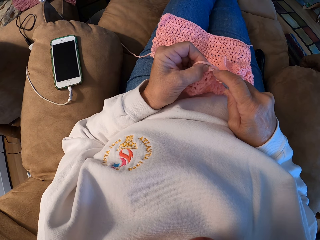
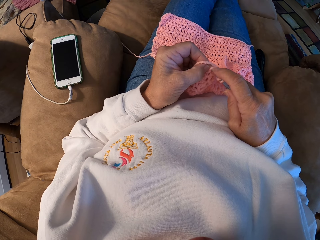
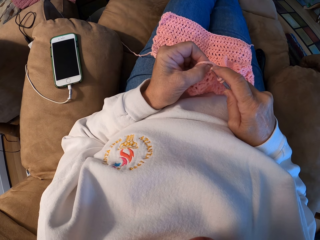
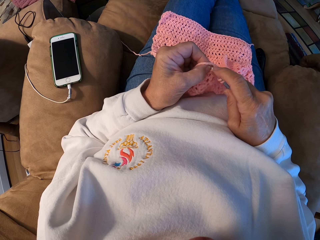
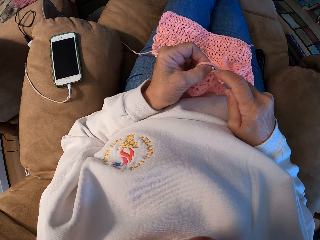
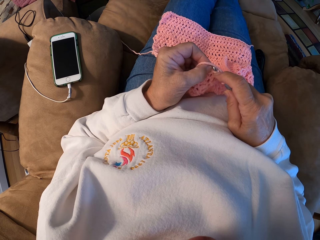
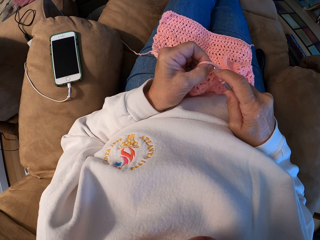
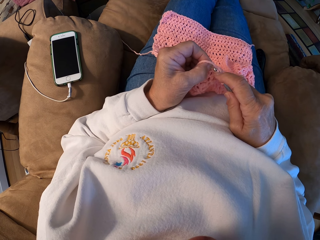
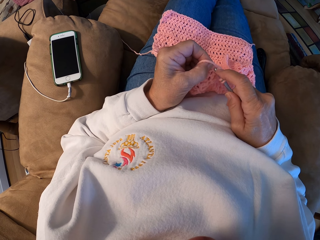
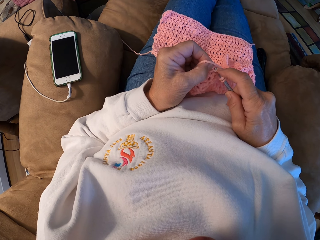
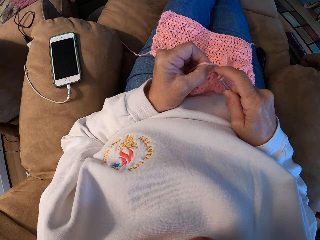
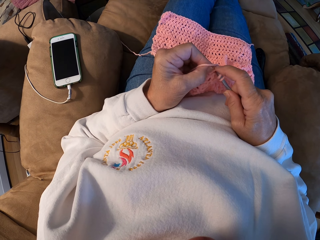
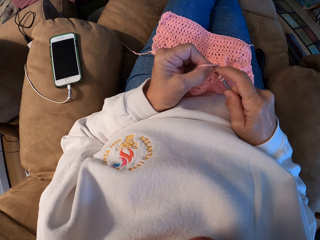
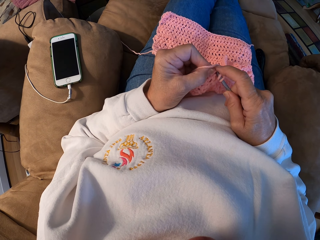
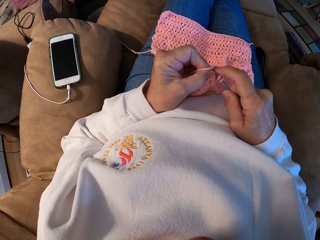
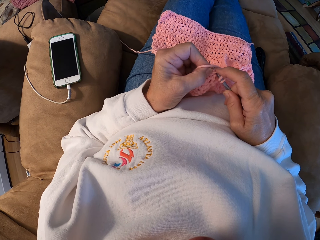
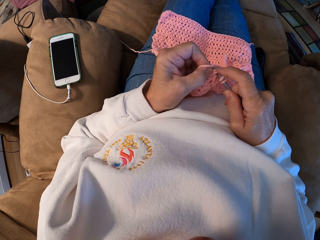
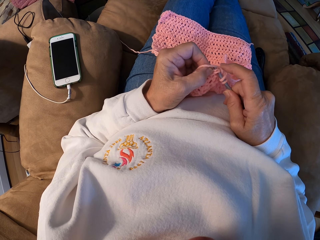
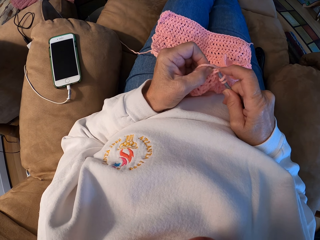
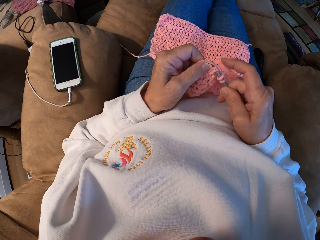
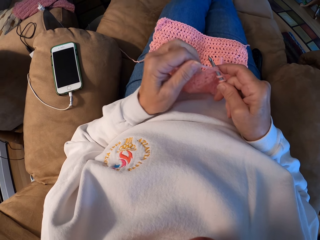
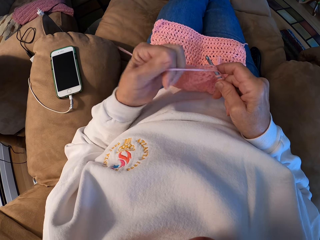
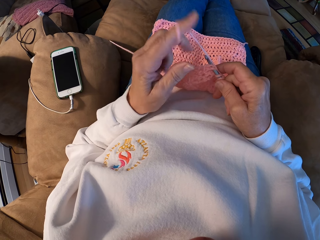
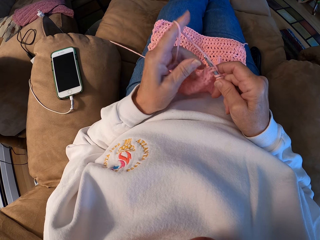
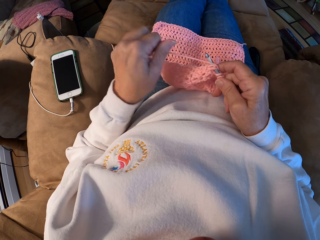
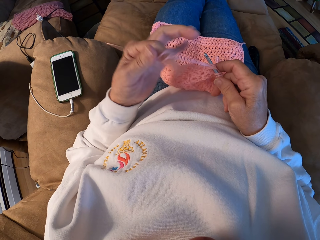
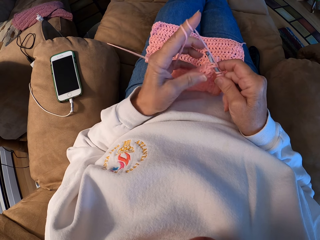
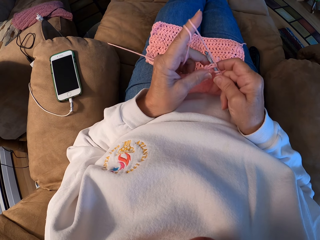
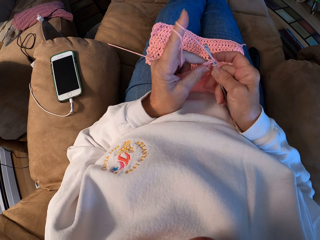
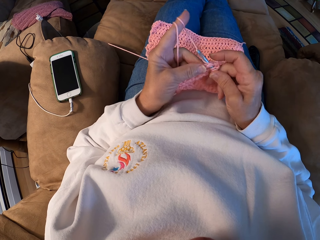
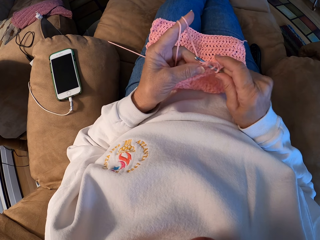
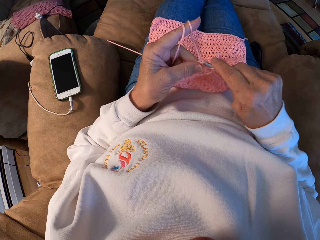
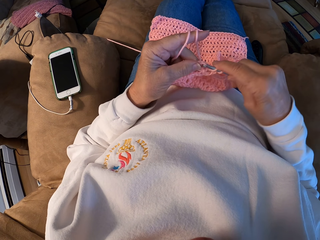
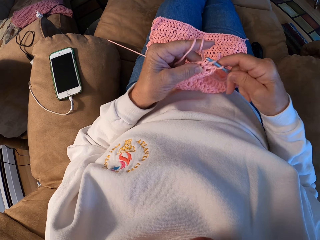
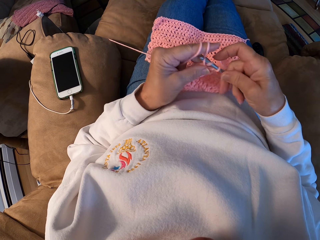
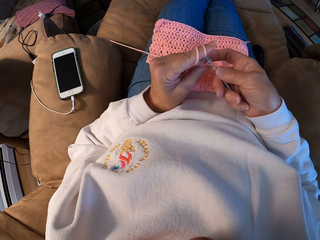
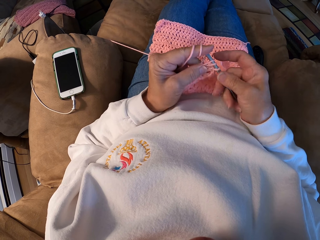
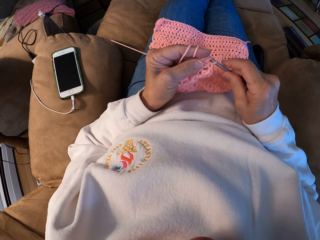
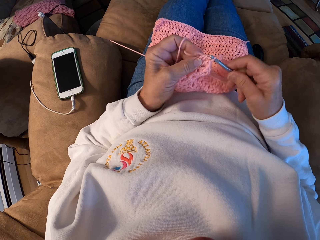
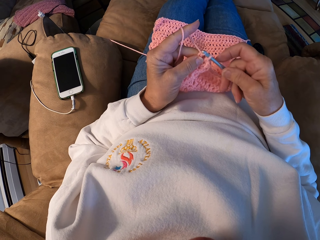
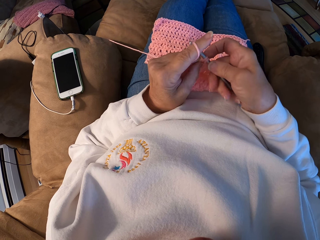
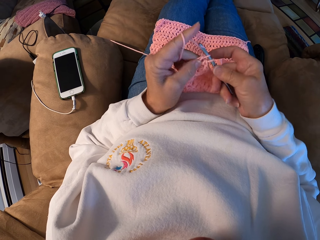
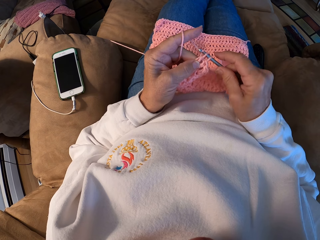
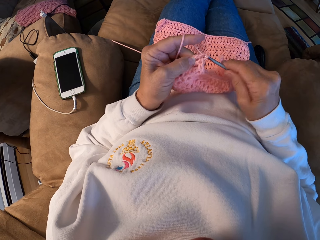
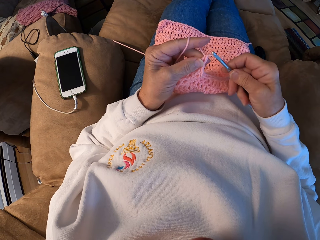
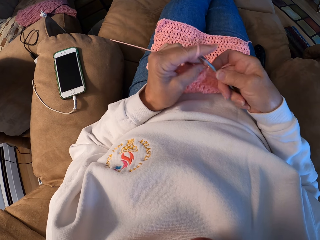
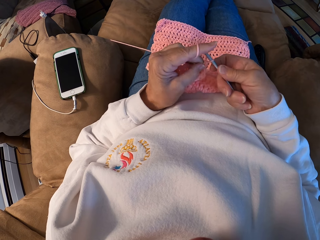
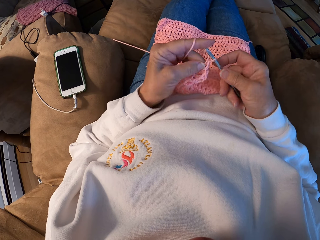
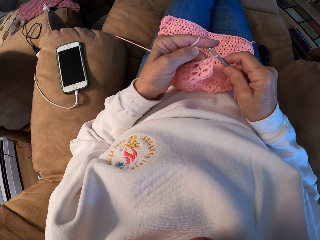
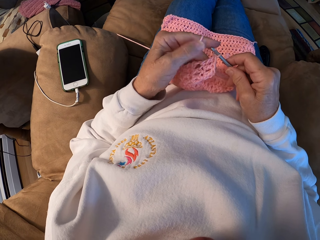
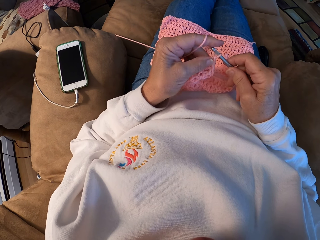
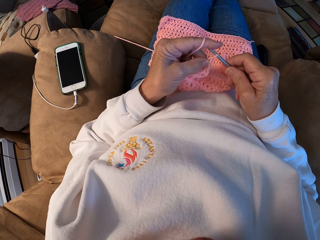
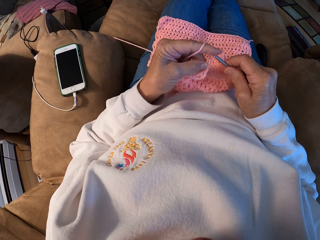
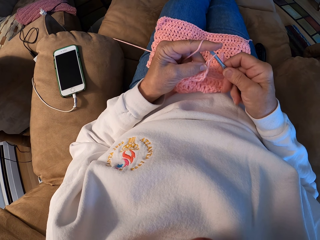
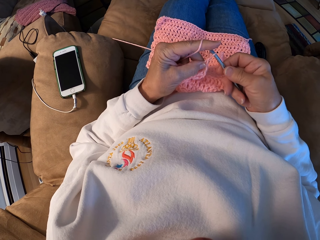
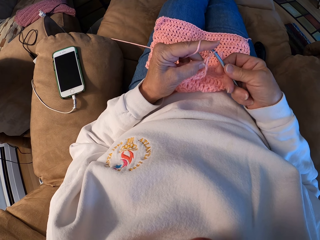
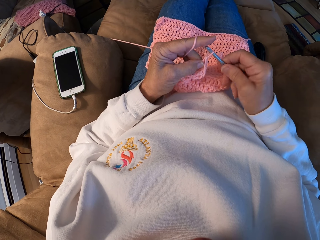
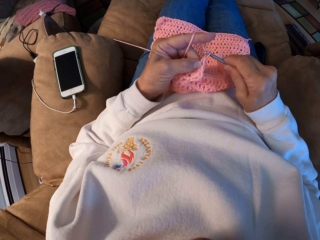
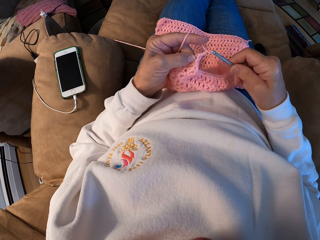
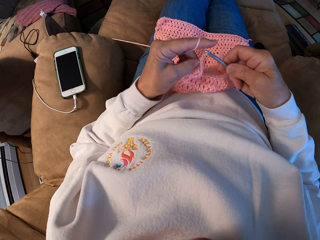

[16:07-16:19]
The camera wearer rolls the yarn around her left index finger. She adjusts the thread. She crochets the garment with the yarn.

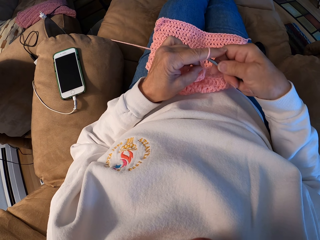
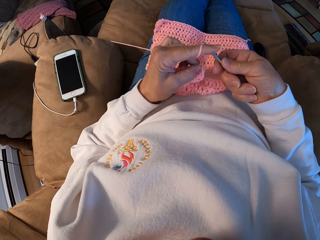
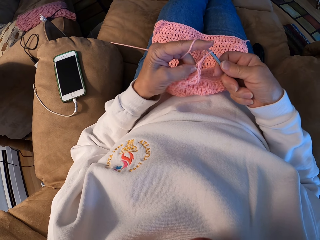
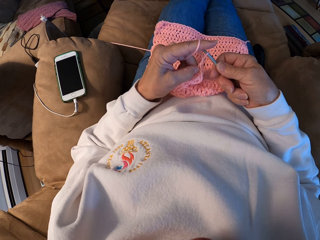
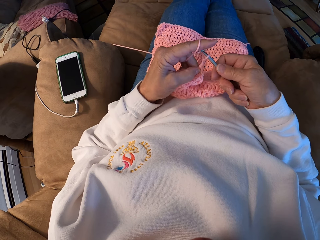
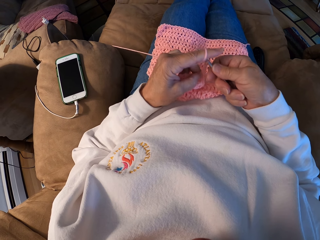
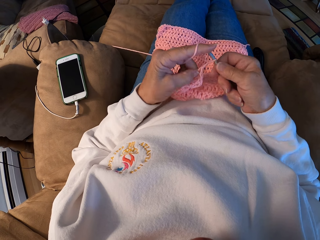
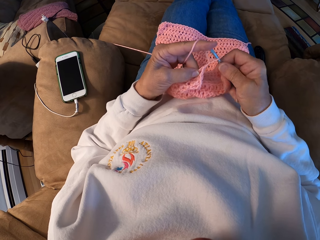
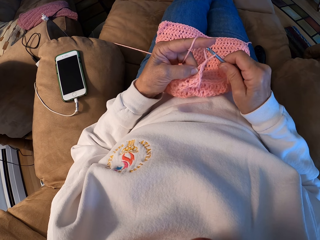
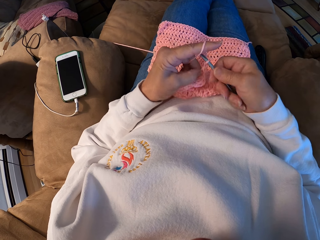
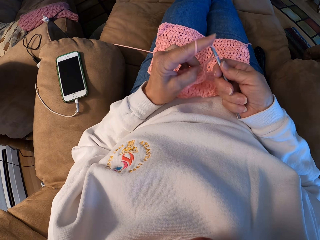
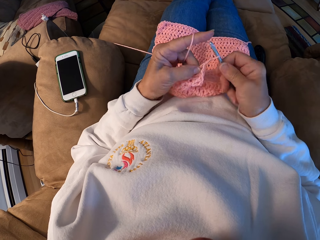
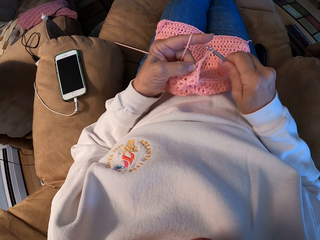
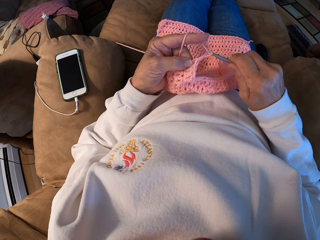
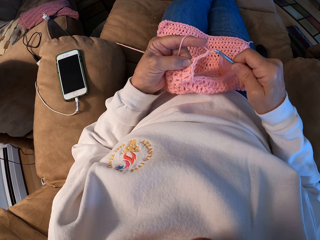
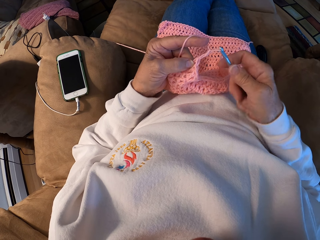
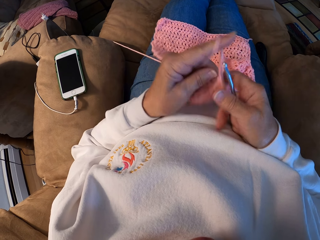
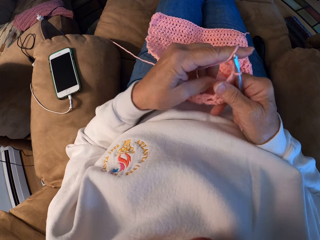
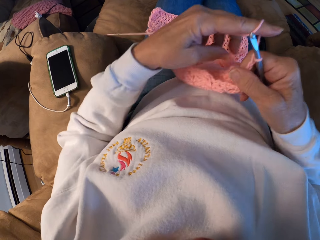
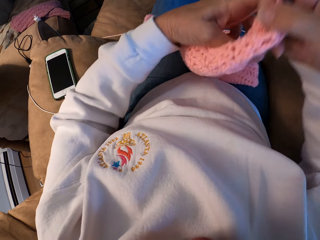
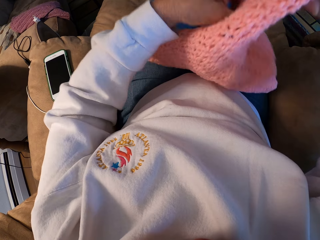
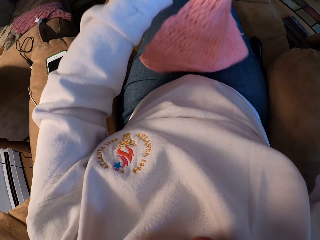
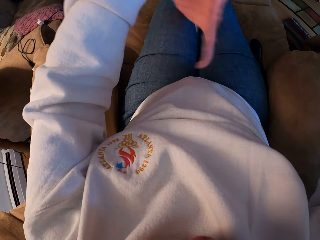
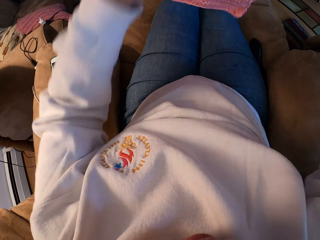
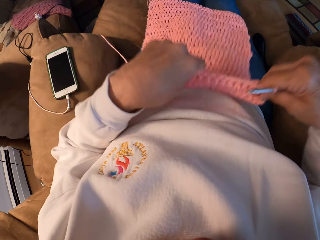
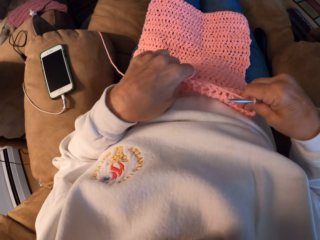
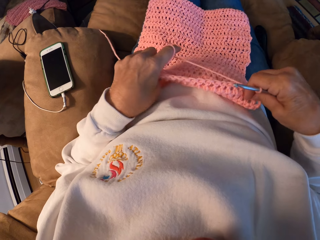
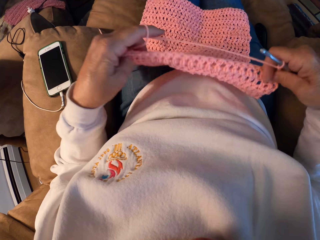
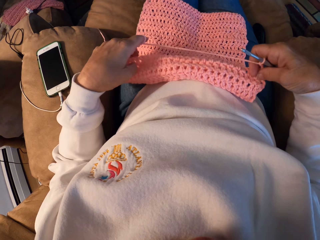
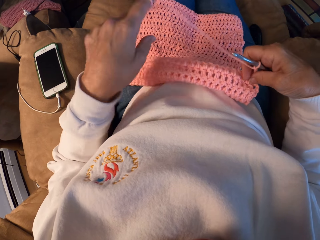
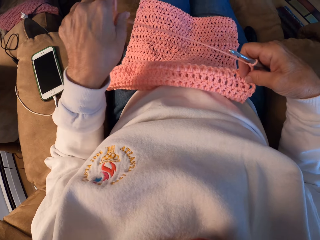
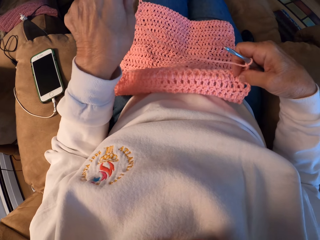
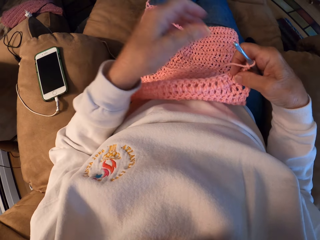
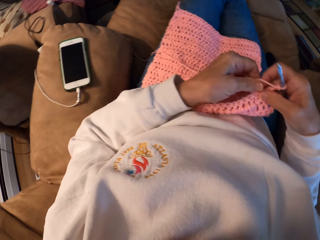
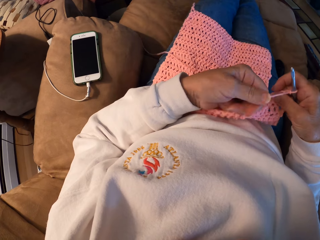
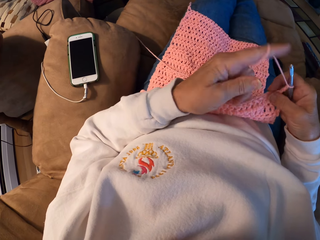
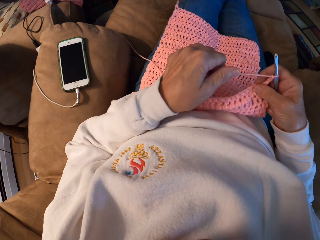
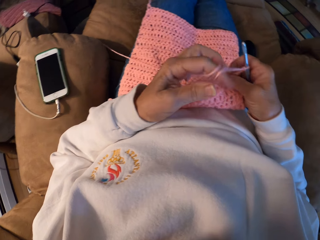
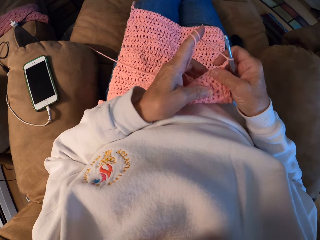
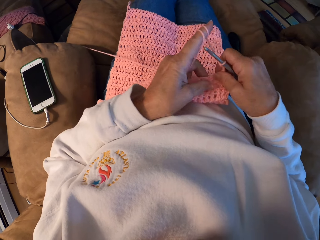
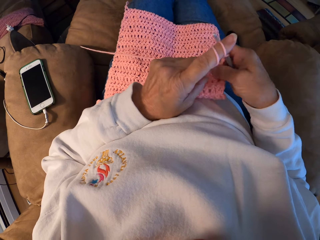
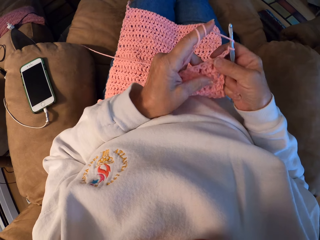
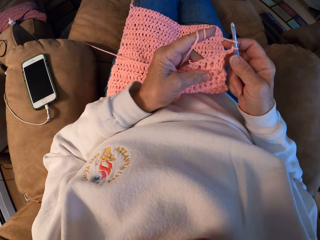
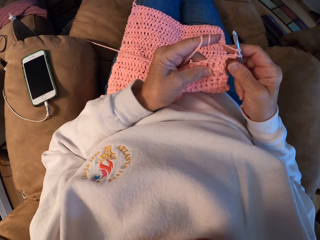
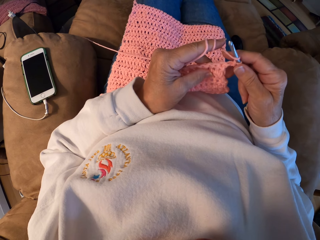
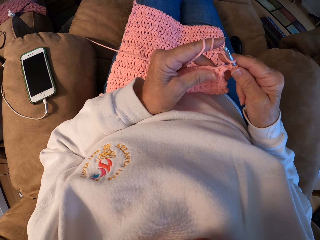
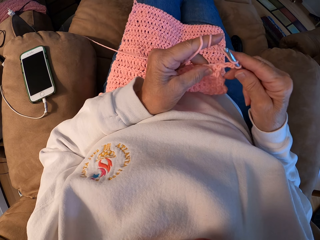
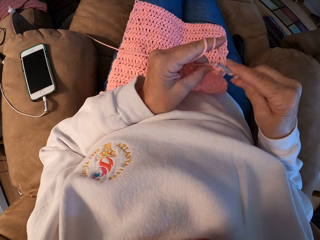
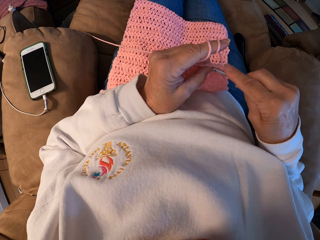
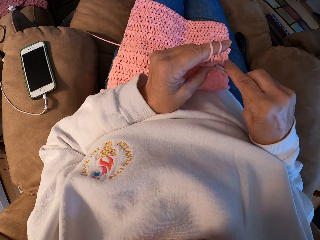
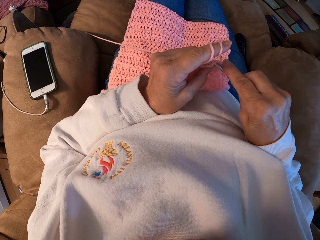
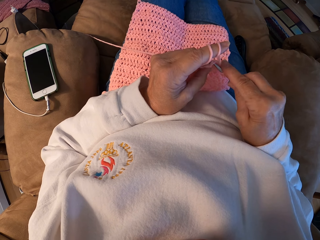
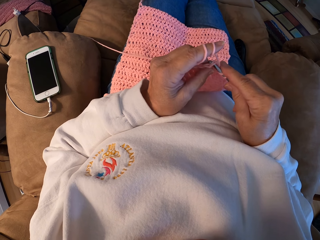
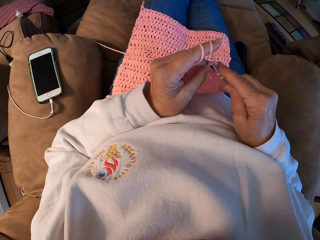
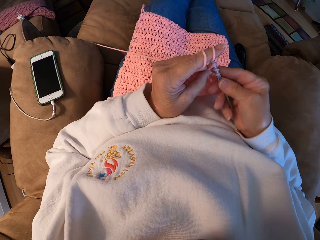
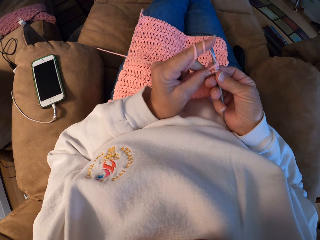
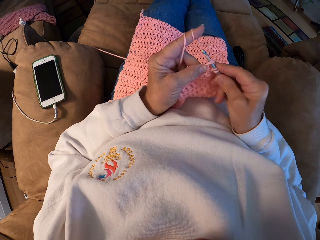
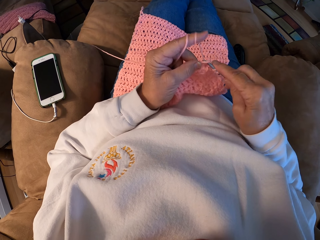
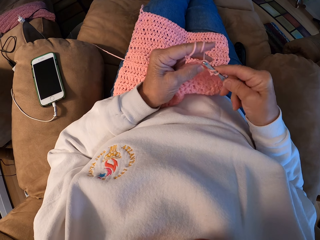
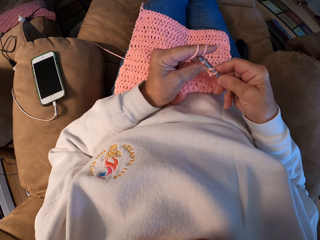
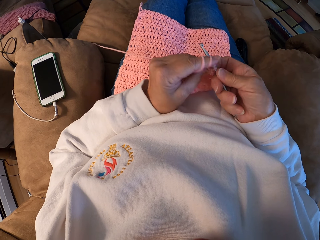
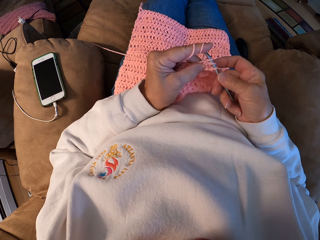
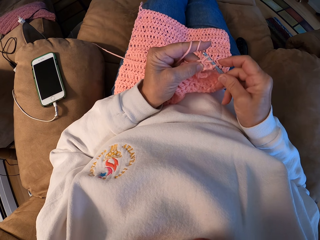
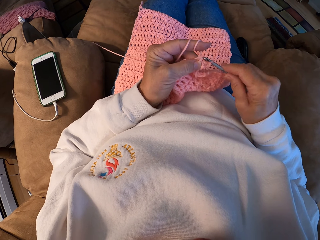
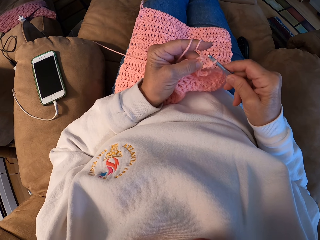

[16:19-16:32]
The camera wearer turns the garment. She adjusts the fabric with both hands. She folds the garment. She releases the yarn from her left hand. She adjusts the thread. She rolls the yarn around her left index finger. She crochets the garment with the yarn.
